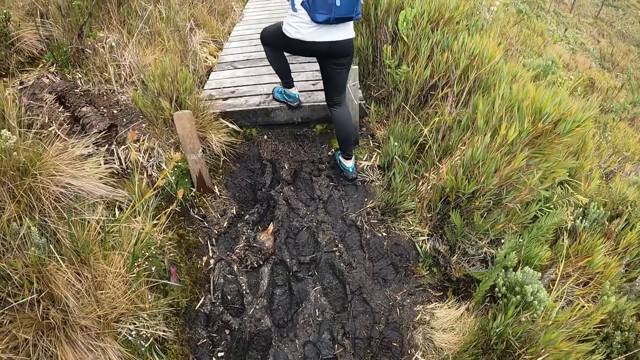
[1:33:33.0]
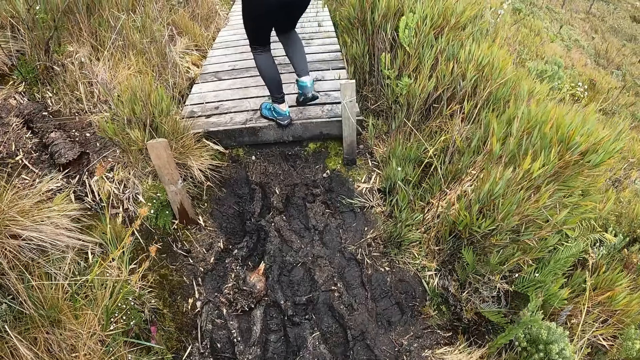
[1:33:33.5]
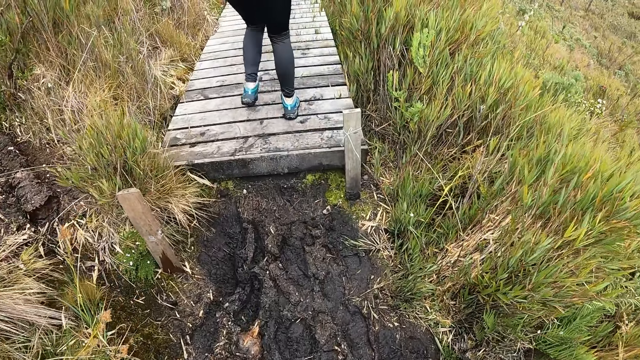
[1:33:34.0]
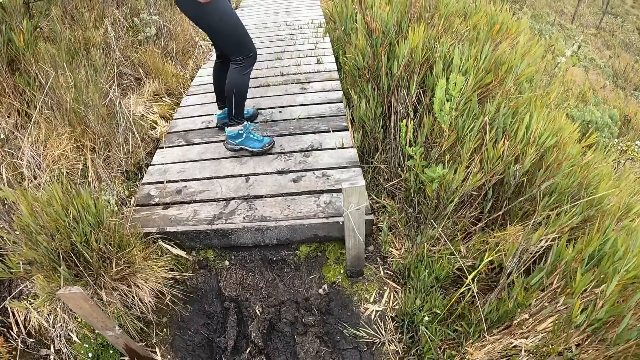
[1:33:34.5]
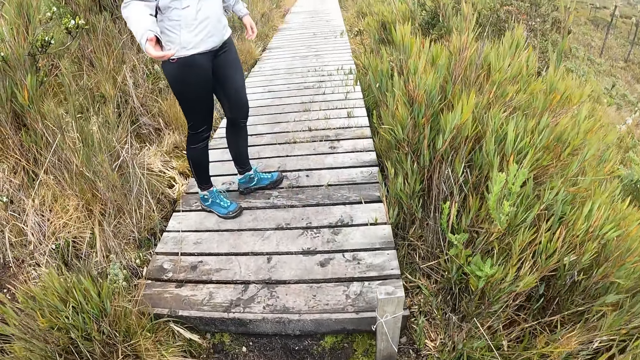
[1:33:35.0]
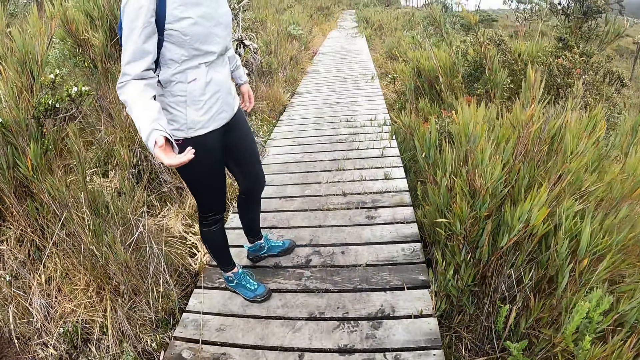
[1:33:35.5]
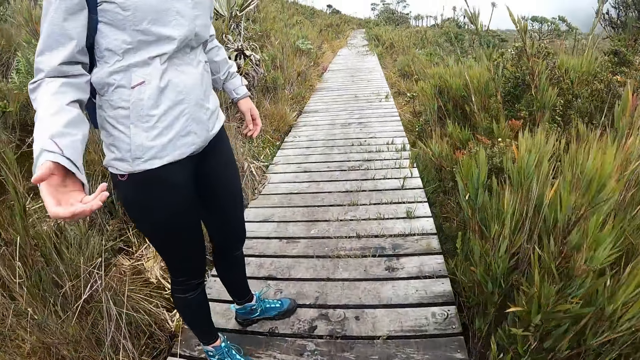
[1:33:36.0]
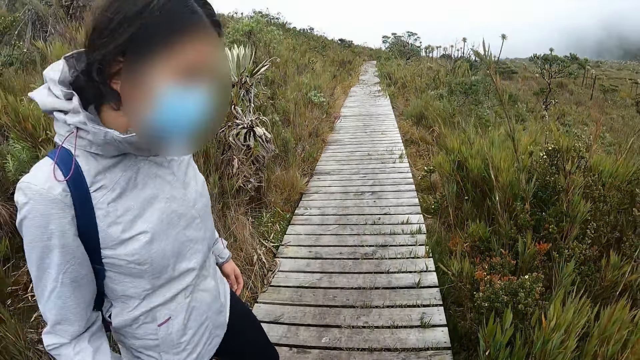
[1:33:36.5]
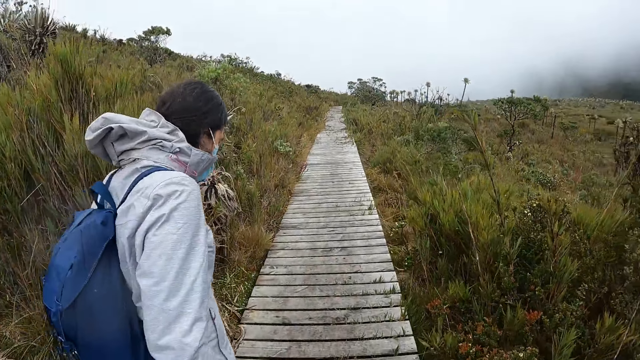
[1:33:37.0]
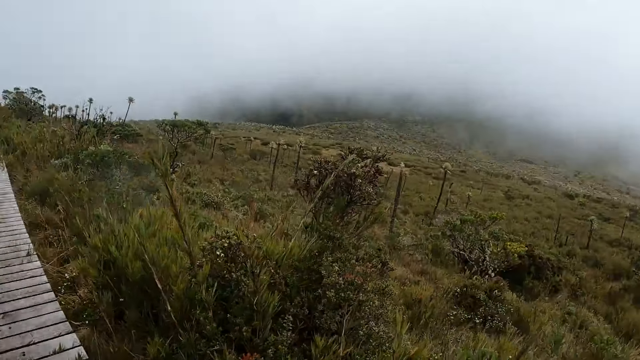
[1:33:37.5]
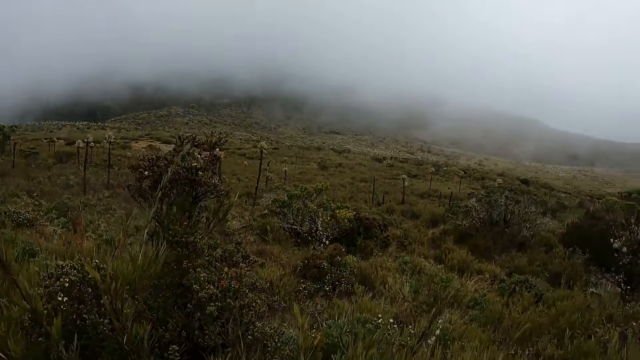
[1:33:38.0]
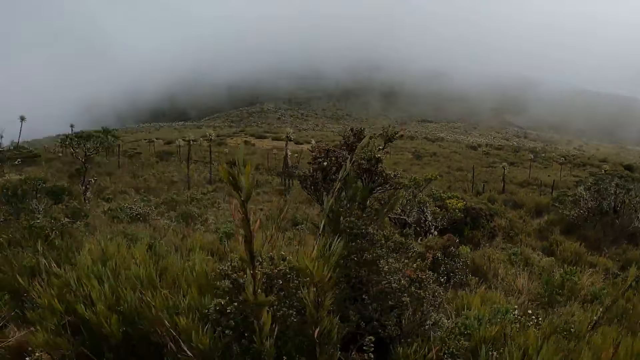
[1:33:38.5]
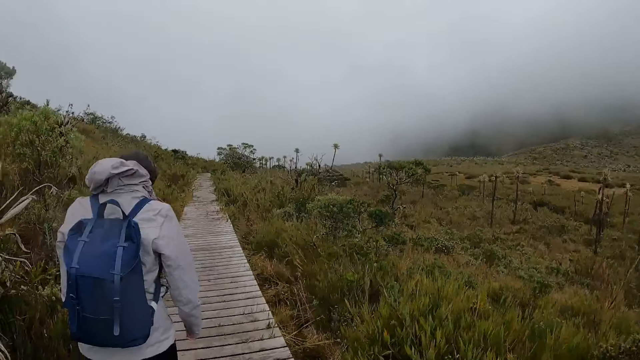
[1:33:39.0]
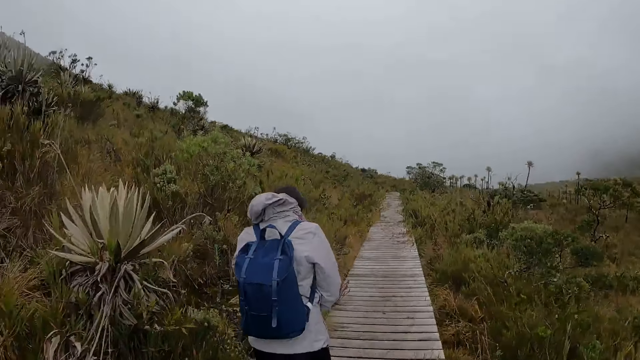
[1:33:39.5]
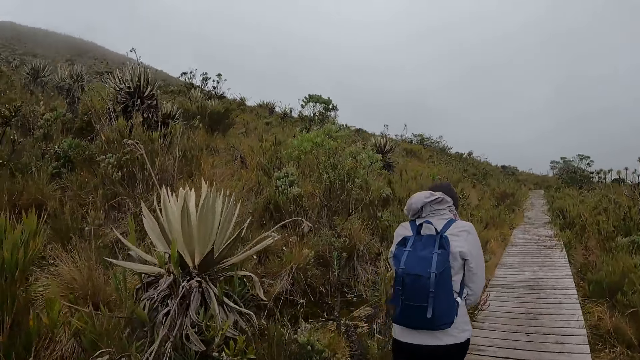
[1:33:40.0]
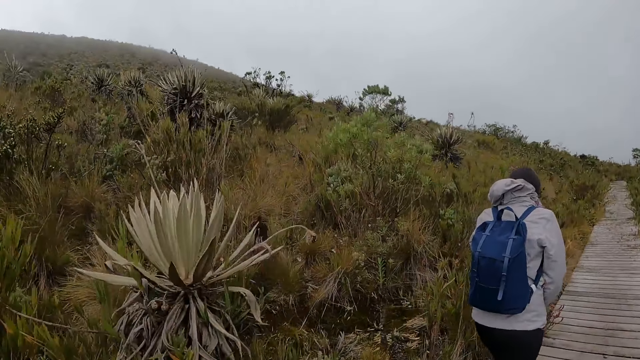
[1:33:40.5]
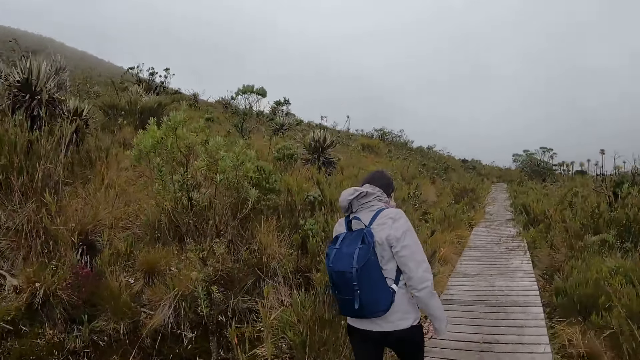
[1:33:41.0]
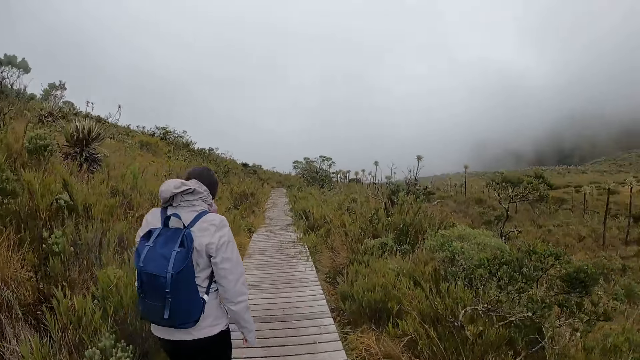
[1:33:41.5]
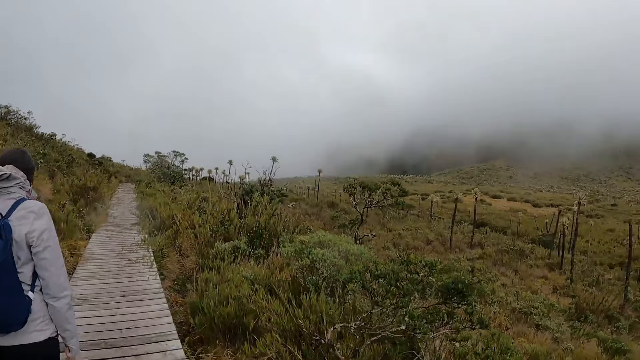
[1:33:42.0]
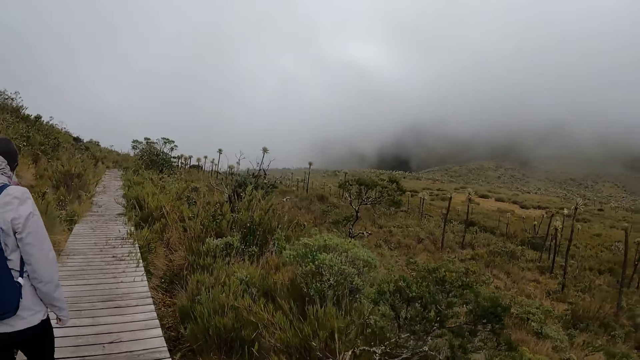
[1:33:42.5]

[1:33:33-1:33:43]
The woman offers her right hand to the camera wearer. The camera wearer looks around. They walk around.

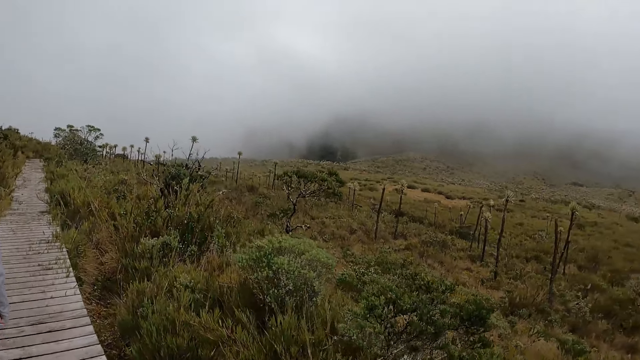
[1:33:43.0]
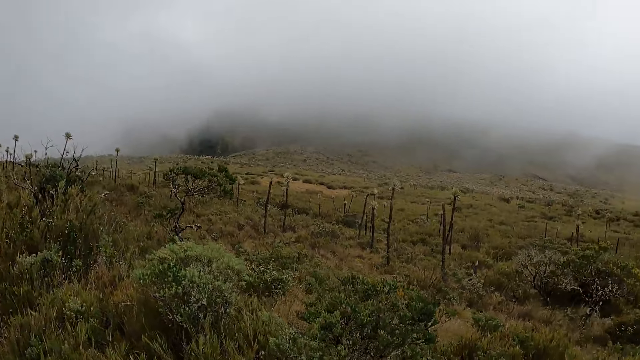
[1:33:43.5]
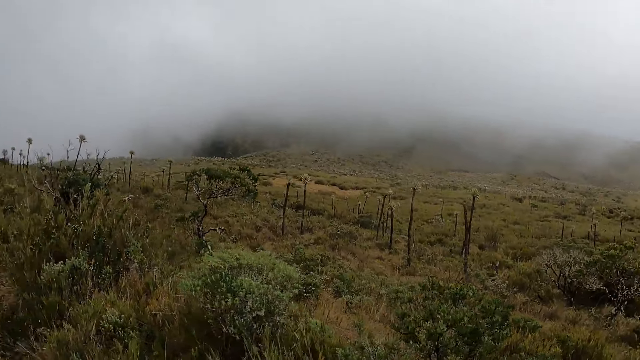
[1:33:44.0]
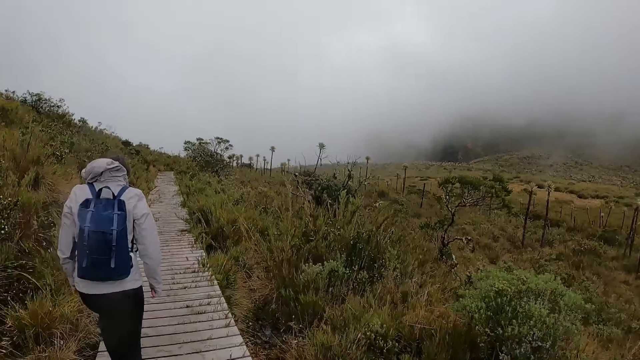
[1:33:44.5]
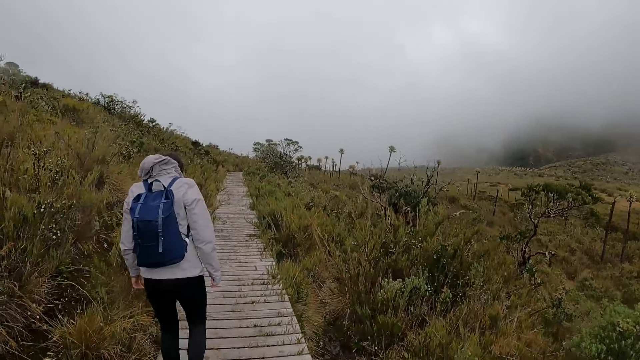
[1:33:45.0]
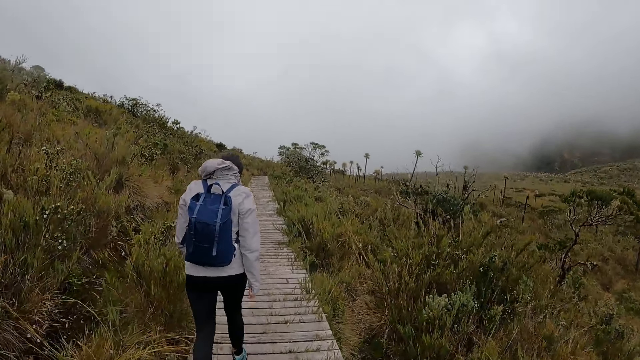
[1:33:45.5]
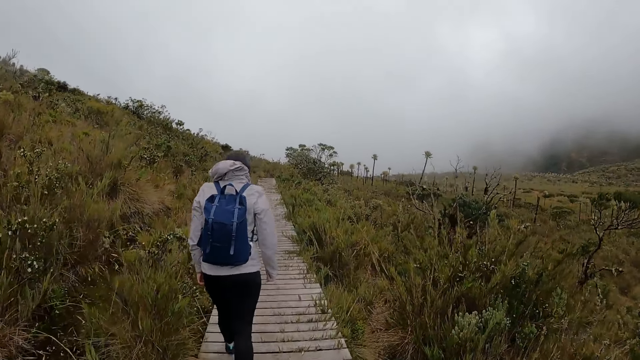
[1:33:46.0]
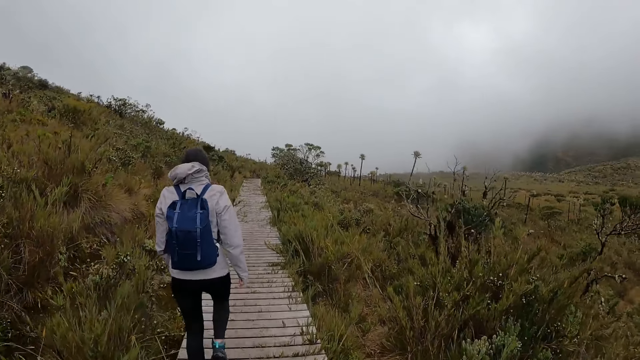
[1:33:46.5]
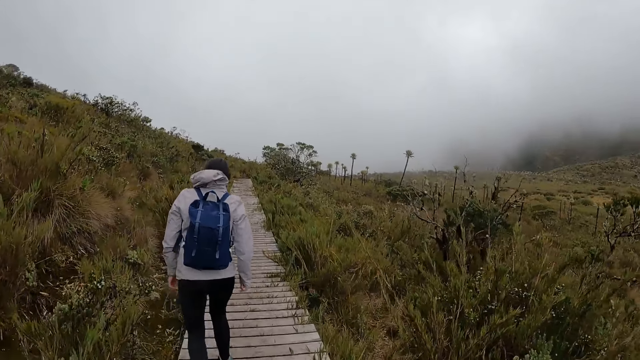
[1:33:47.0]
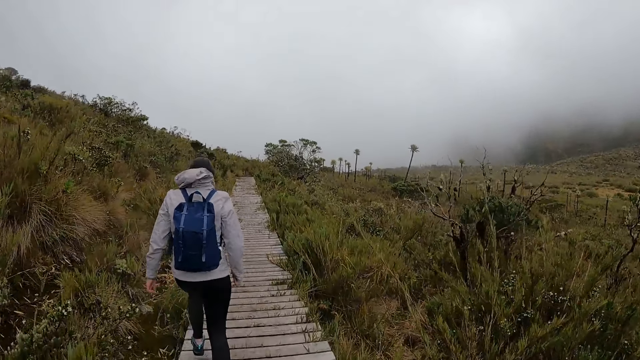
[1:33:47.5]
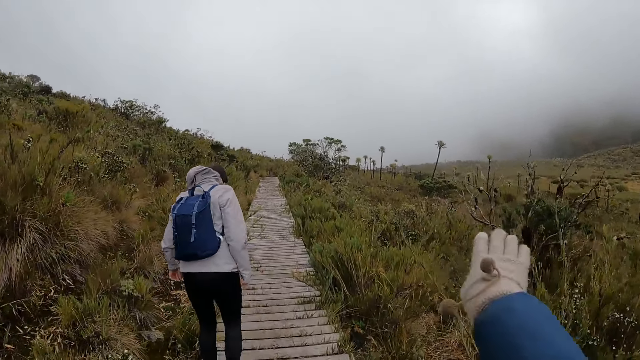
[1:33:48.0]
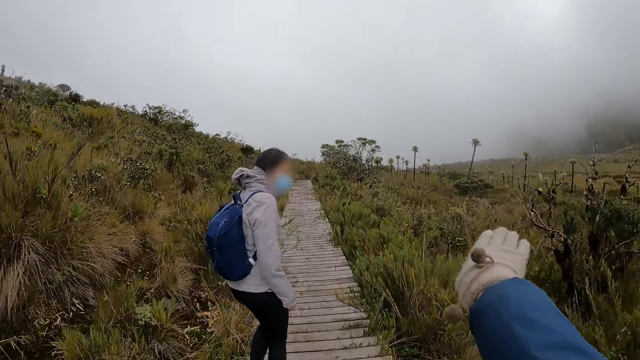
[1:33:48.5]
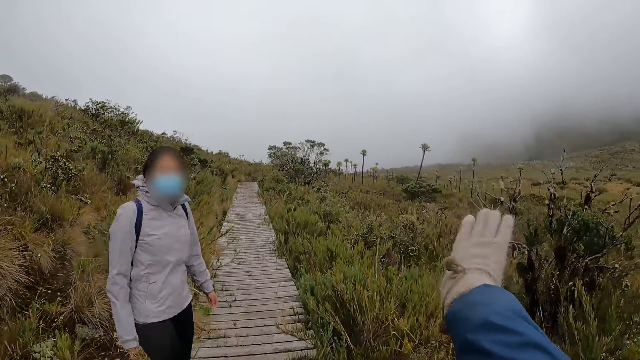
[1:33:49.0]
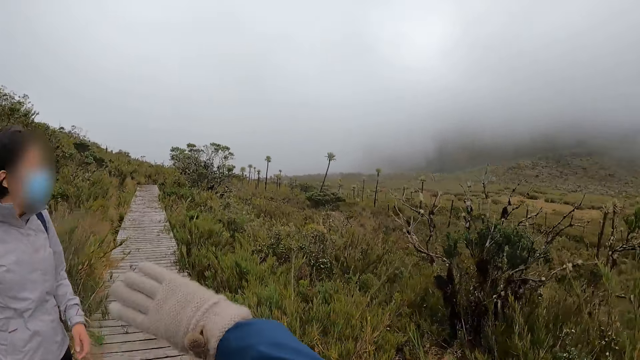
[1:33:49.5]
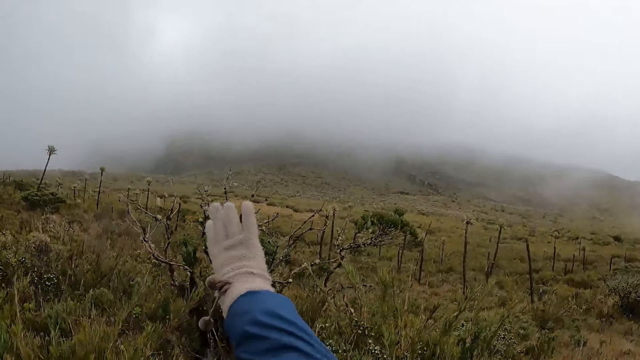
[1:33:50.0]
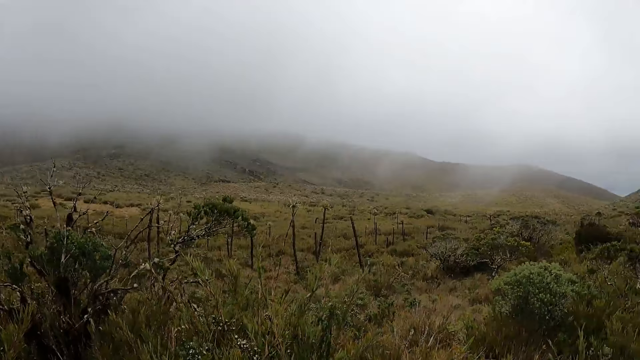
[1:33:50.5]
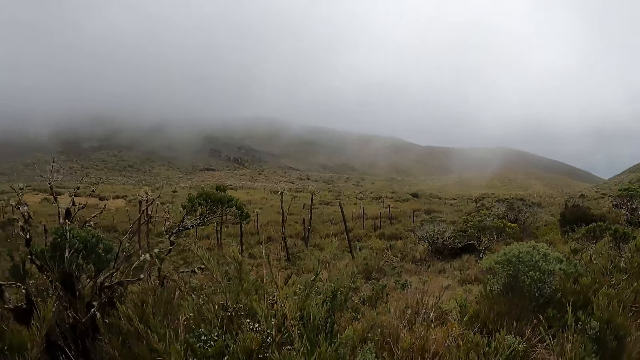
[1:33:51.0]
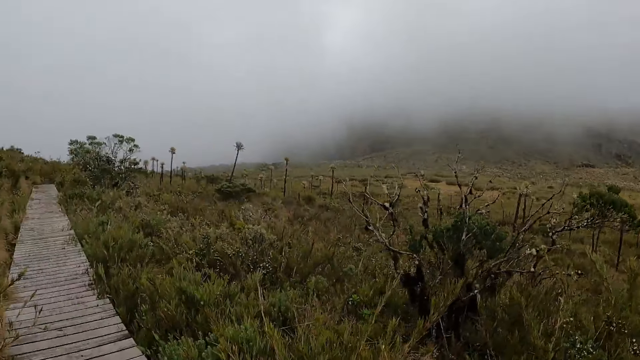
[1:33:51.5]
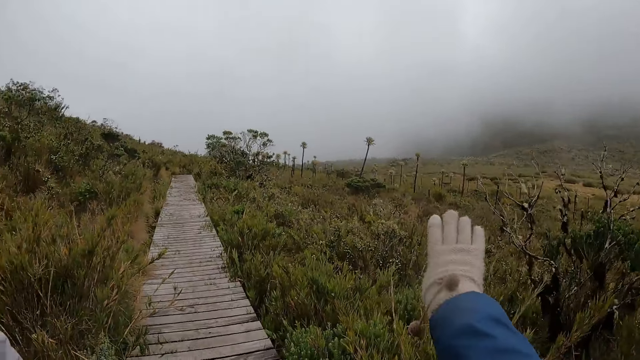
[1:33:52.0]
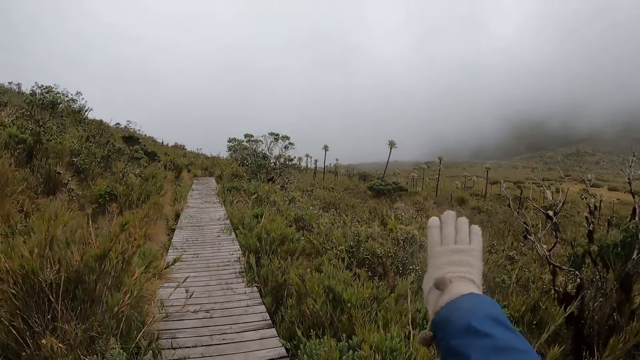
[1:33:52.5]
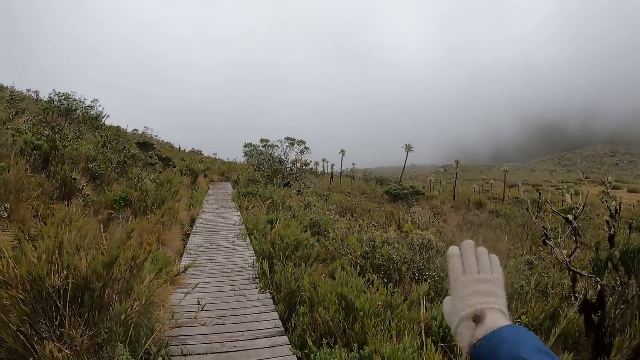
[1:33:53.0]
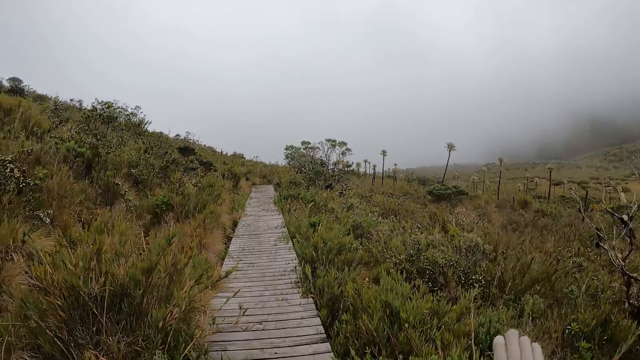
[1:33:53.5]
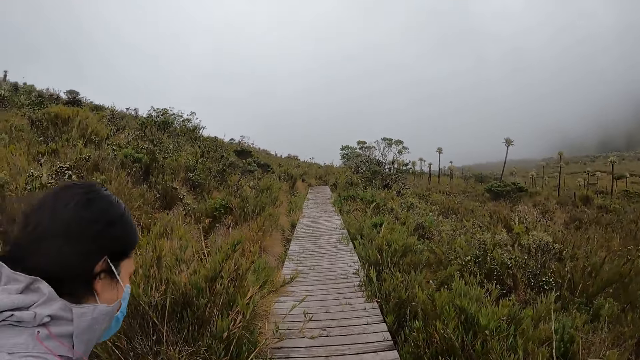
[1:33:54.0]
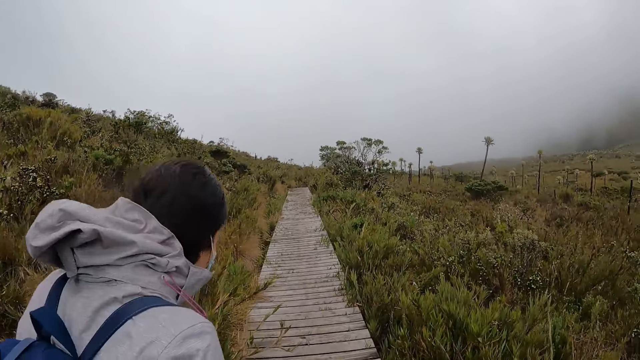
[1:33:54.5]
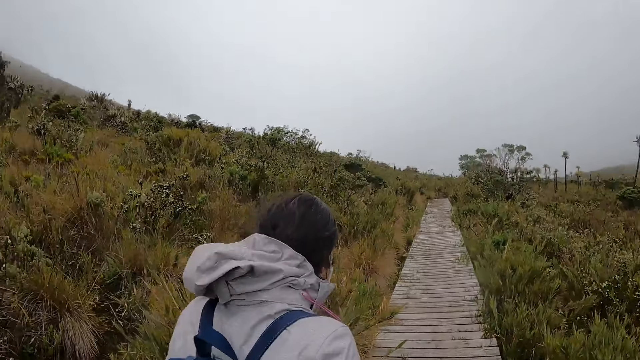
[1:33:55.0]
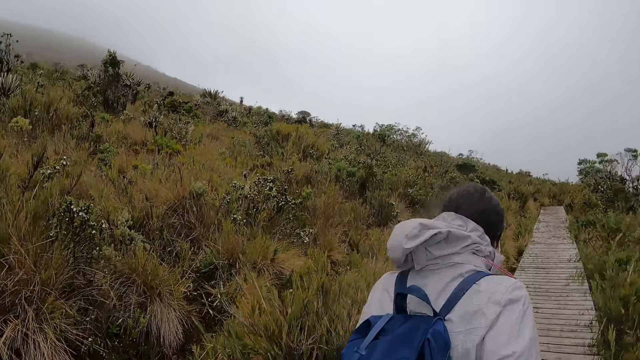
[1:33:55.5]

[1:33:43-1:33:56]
The camera wearer looks around. She walks around. She makes gestures with her right hand. She interacts with the woman. She raises a hand. She moves the hand. She looks around. She raises a hand.
